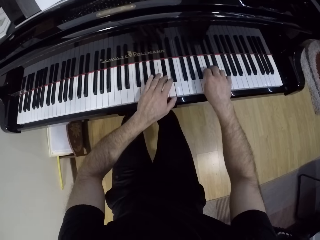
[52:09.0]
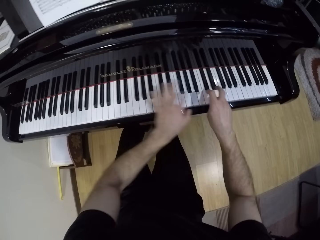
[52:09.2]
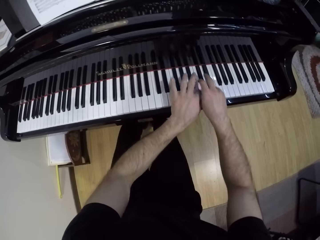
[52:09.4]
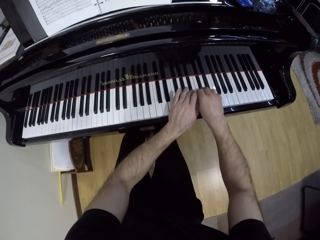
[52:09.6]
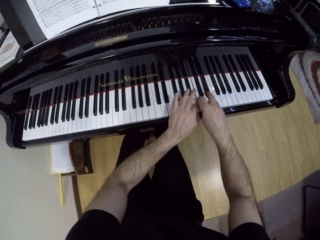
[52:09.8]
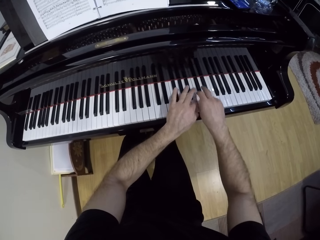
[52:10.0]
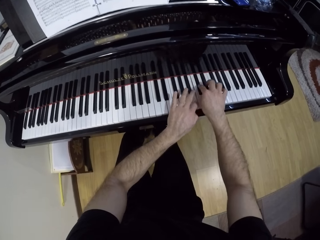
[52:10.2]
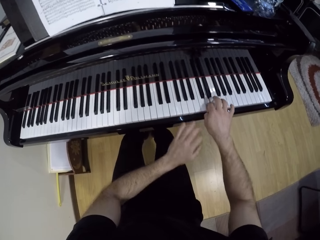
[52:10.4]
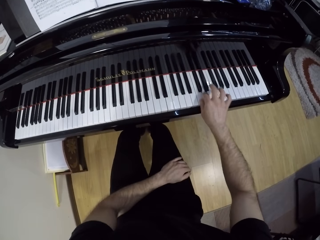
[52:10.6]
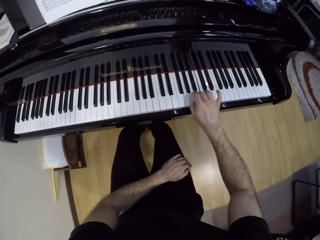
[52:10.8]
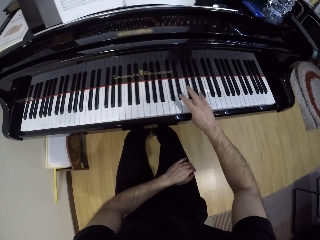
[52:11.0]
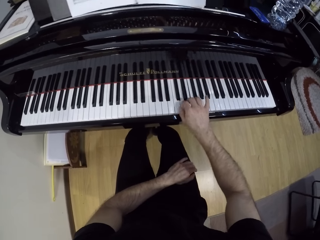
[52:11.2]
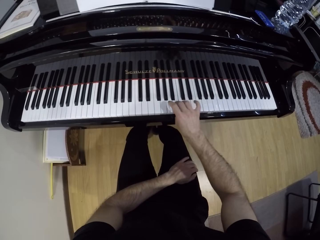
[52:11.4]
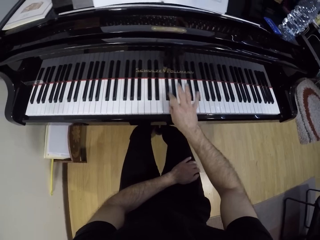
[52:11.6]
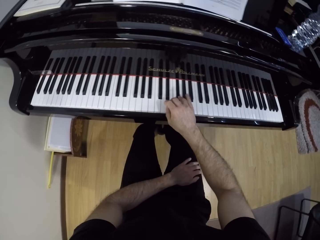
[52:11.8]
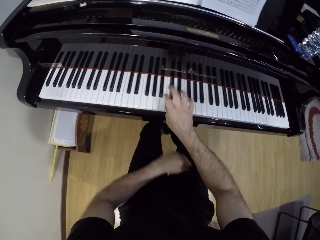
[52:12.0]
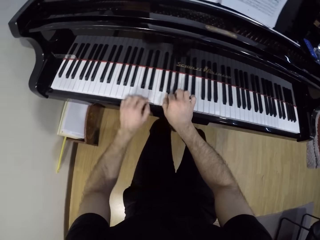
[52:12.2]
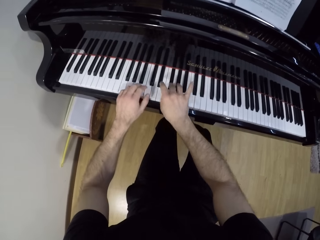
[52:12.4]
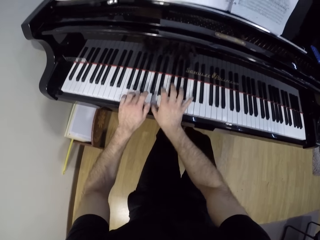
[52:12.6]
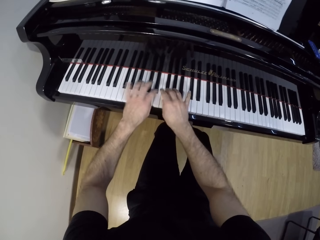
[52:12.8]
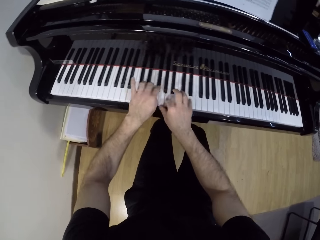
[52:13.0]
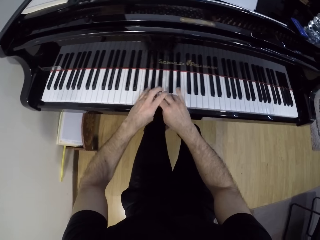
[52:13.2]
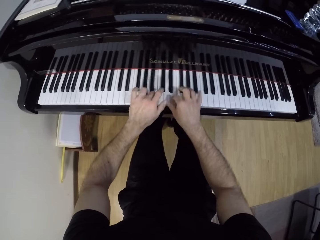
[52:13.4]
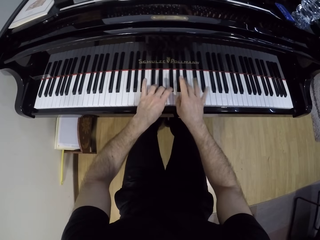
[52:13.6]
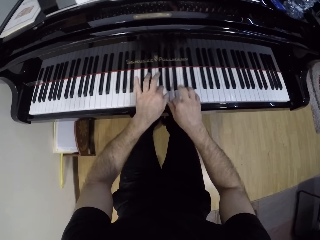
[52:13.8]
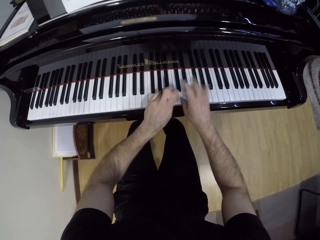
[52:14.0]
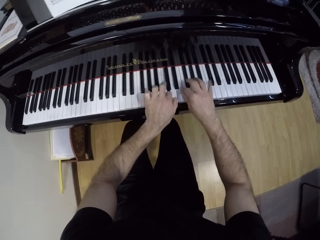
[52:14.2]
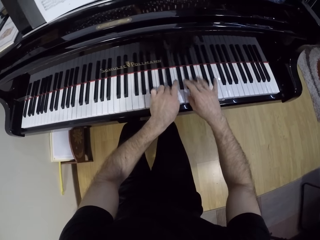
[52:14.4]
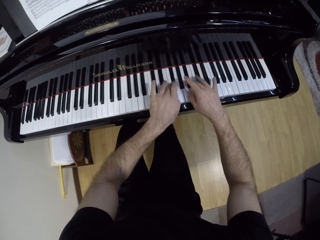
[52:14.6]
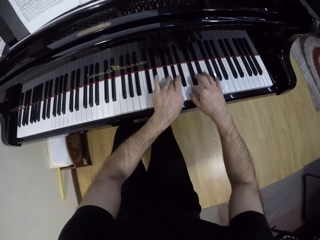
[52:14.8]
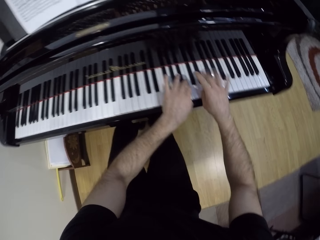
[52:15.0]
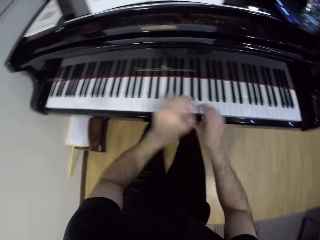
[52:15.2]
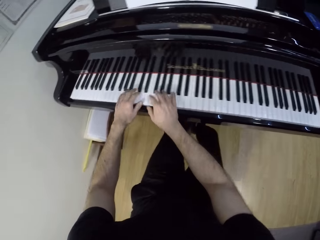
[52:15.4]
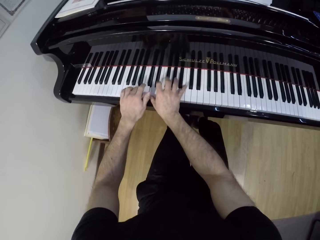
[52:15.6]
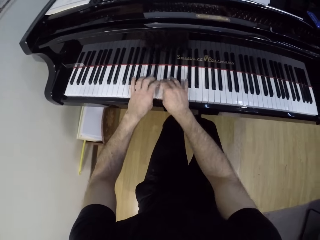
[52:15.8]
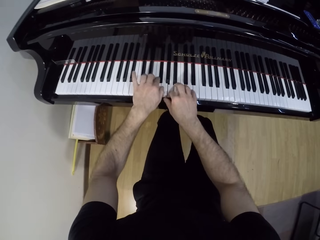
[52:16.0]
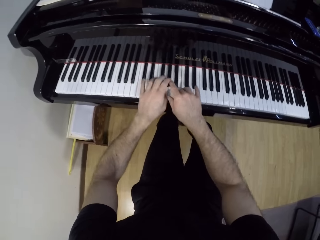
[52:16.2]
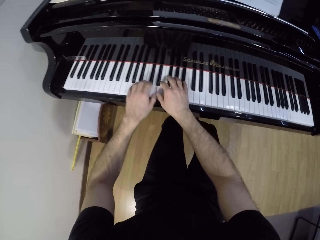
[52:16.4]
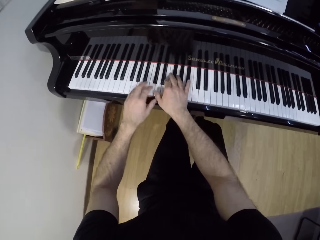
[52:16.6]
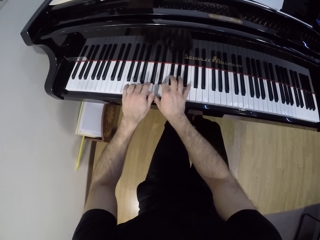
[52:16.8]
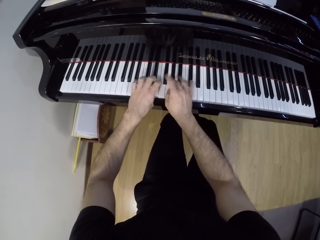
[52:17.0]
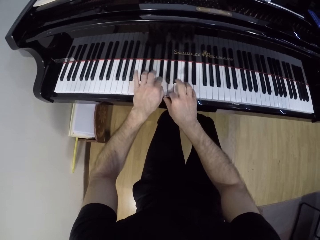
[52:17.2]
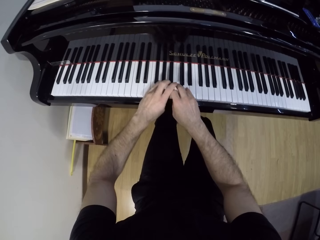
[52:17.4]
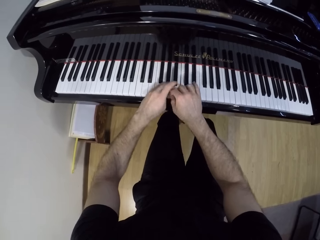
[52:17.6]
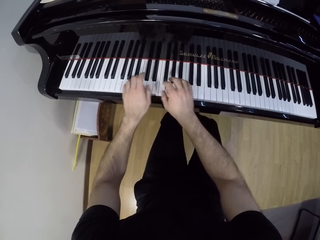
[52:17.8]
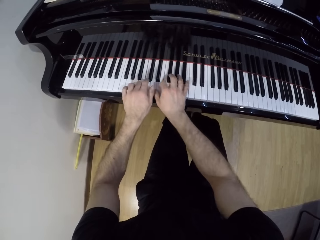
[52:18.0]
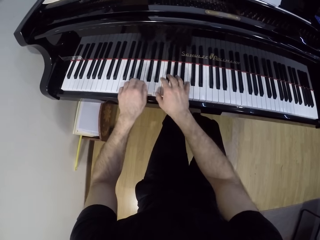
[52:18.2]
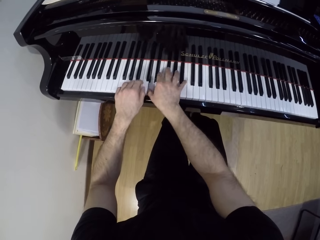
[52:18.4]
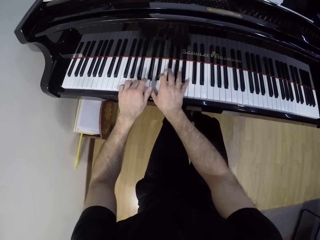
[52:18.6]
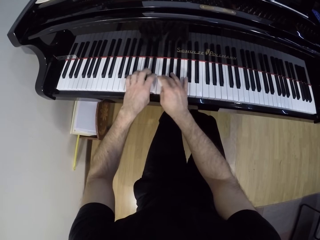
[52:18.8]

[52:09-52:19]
The camera wearer plays the piano with his right hand. He plays the piano with both hands.

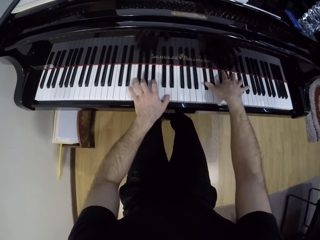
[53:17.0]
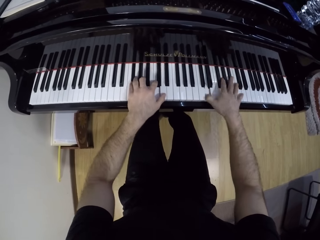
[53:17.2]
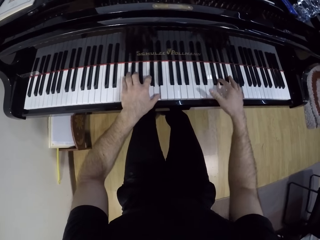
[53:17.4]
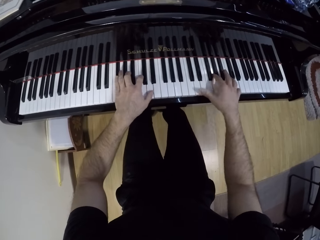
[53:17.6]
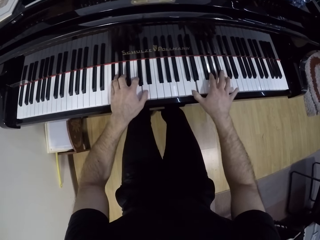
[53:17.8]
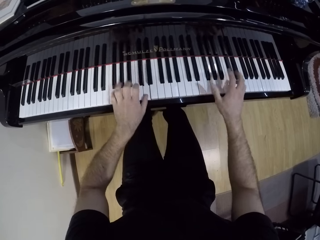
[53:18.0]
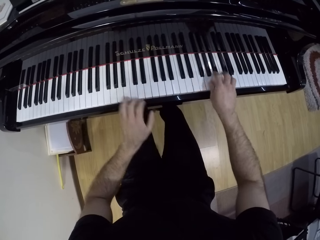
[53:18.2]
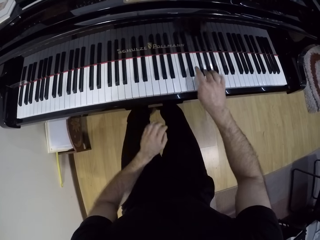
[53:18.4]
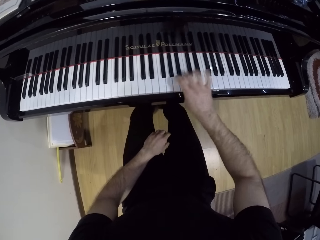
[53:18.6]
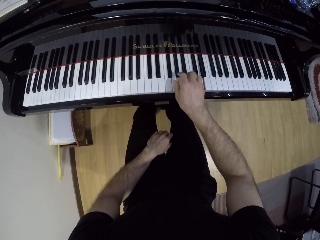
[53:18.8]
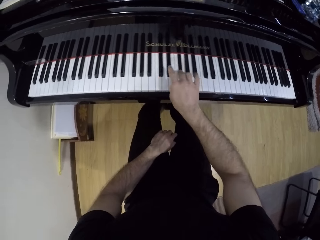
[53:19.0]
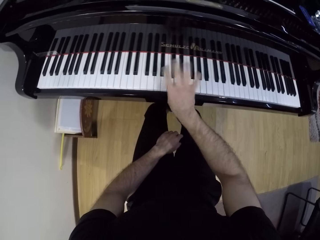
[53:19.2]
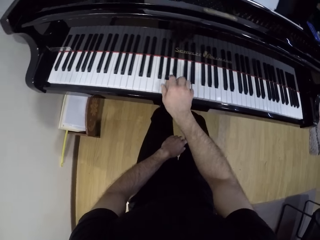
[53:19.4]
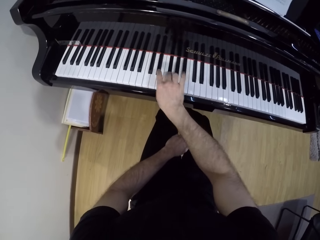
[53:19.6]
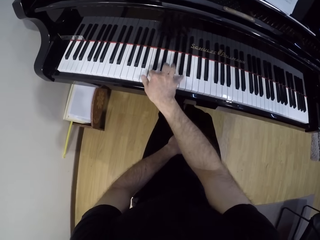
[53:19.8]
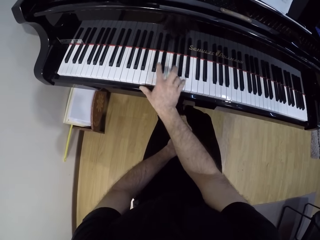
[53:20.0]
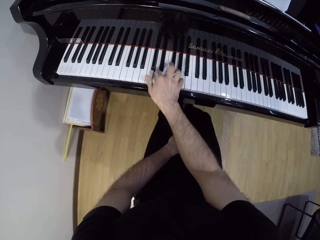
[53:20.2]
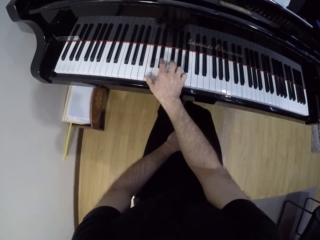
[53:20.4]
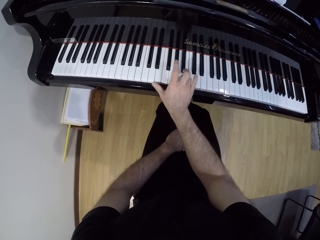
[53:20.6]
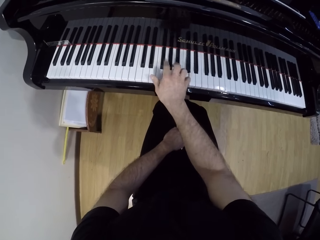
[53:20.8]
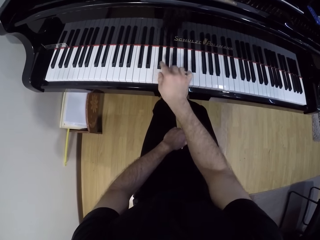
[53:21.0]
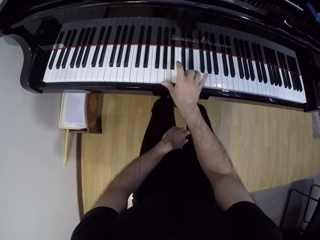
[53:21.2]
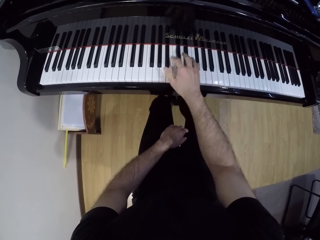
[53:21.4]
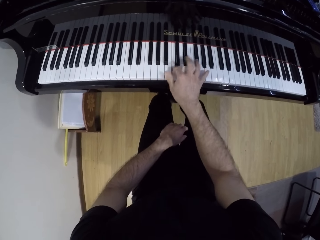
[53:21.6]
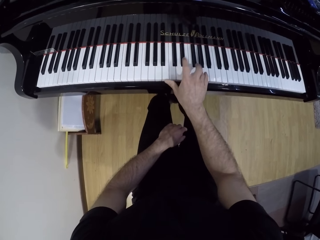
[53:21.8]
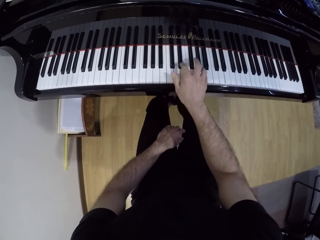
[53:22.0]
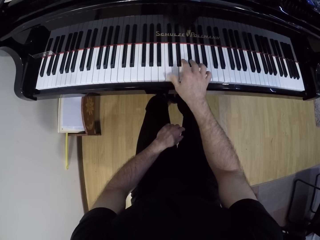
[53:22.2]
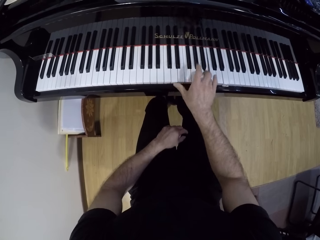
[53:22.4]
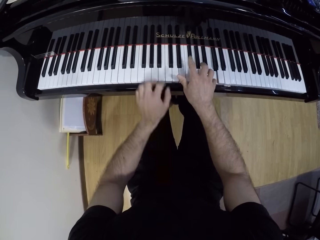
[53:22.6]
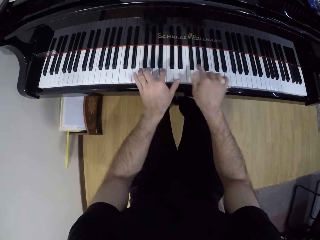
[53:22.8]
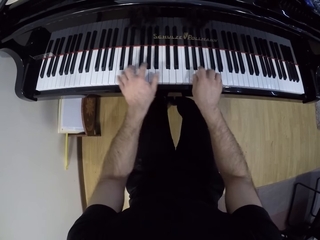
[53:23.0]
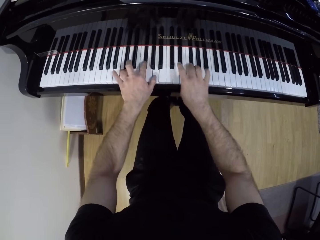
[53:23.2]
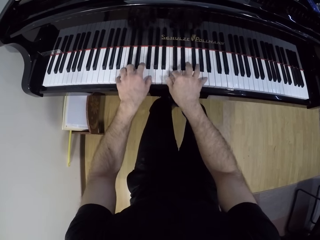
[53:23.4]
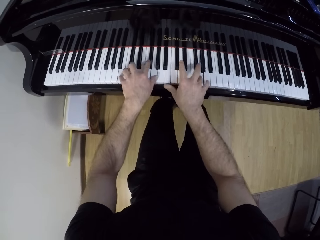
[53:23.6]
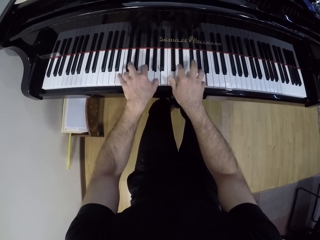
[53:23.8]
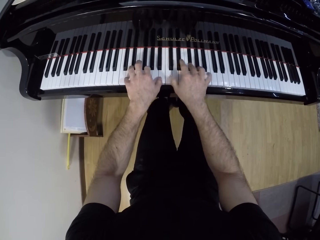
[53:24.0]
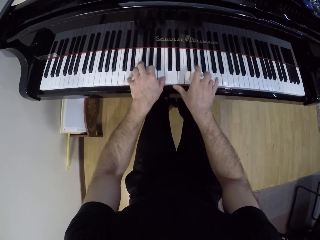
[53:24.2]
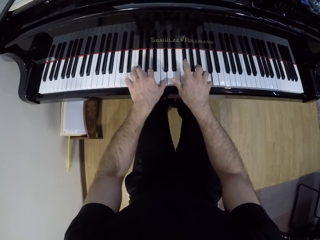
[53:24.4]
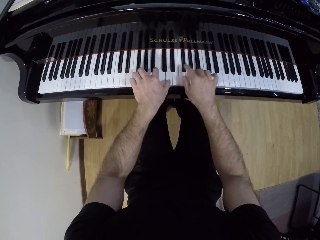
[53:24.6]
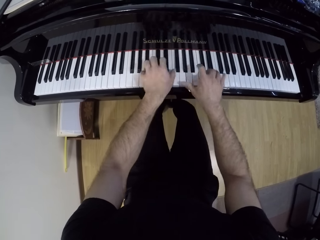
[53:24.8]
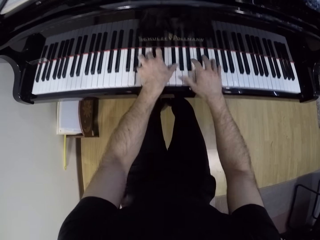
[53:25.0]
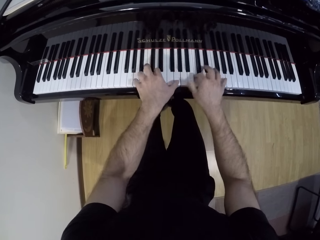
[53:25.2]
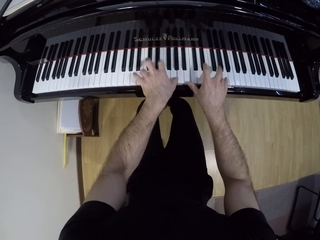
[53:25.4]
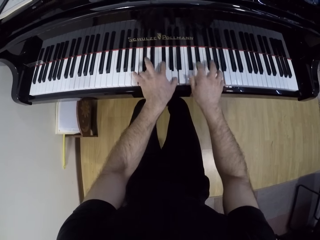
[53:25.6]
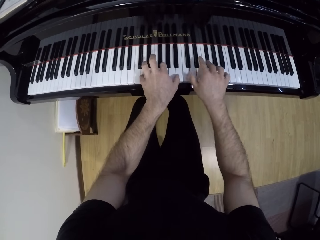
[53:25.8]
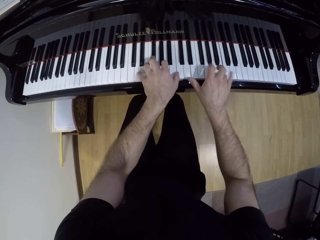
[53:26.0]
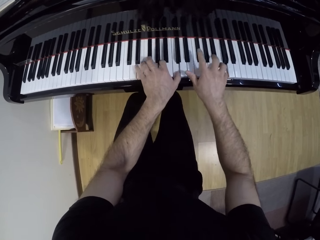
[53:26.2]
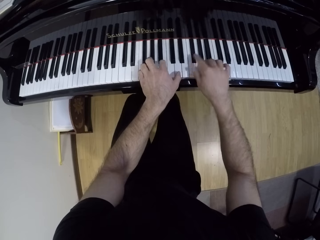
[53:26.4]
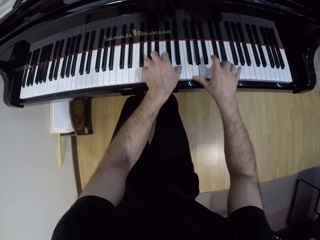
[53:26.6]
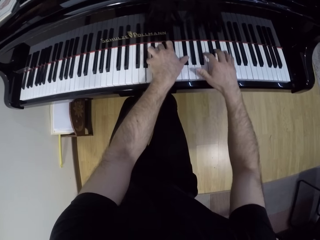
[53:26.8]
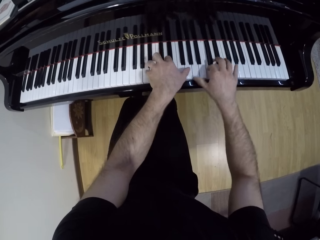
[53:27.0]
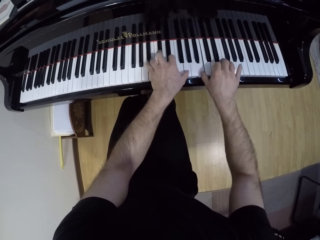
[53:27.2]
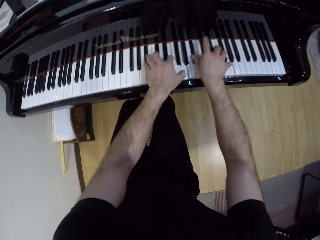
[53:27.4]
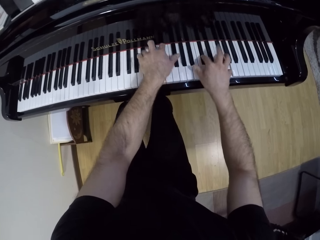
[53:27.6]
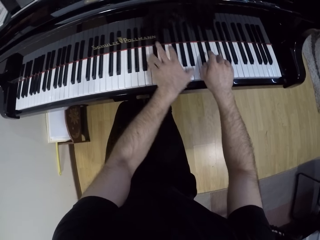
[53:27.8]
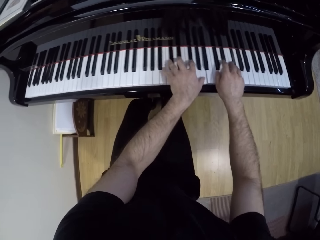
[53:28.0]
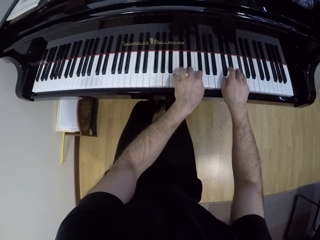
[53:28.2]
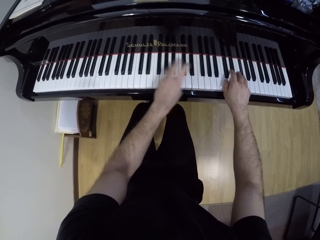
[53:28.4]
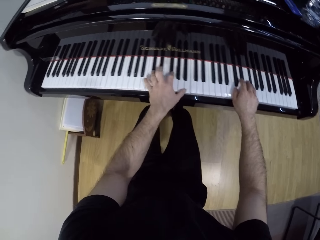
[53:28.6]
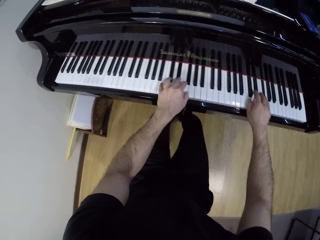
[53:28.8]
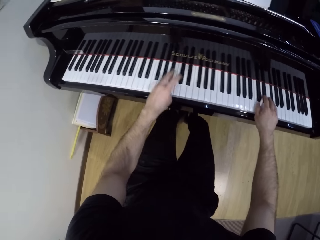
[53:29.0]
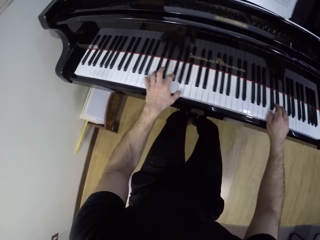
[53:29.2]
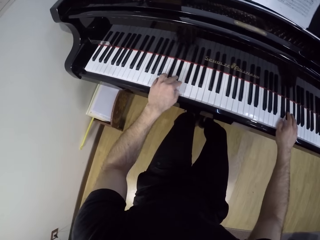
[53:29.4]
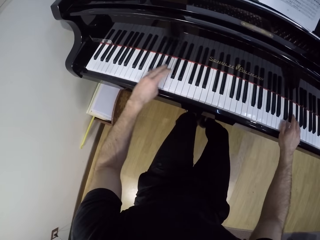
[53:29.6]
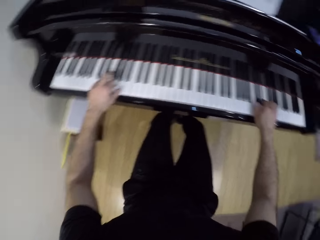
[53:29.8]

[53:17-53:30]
The camera wearer plays the piano with his right hand. He plays the piano with both hands.
